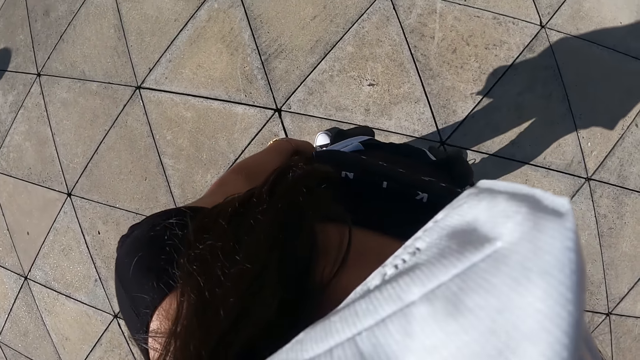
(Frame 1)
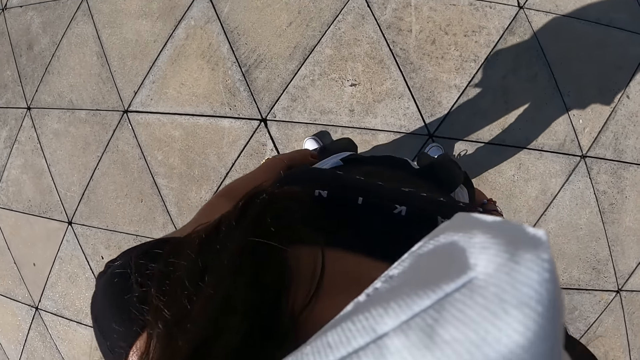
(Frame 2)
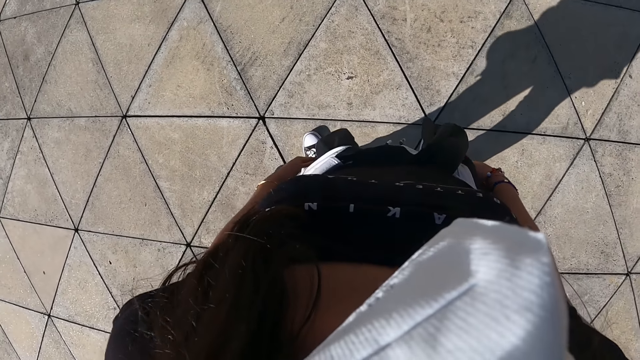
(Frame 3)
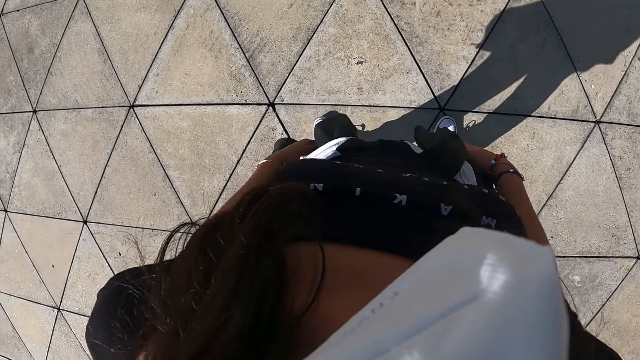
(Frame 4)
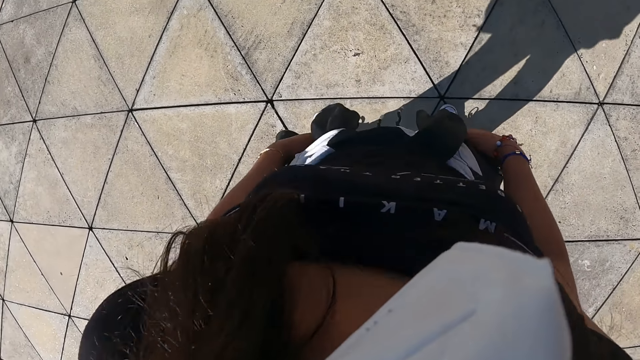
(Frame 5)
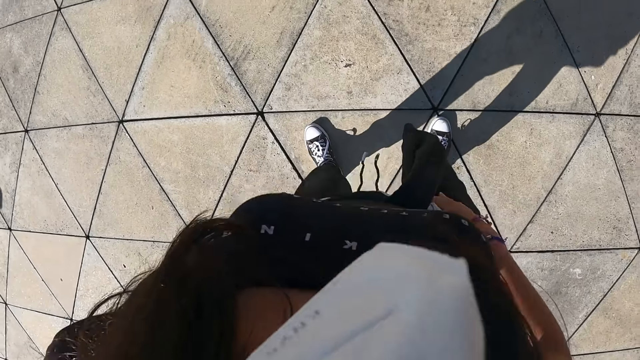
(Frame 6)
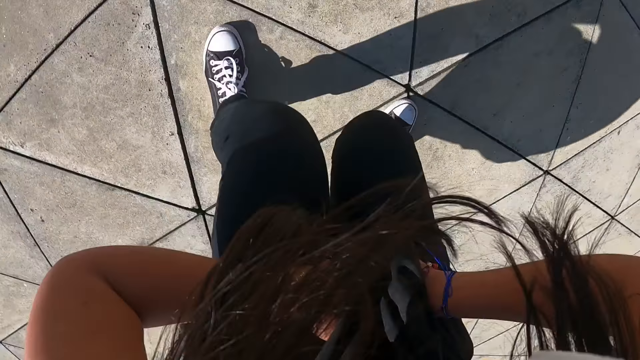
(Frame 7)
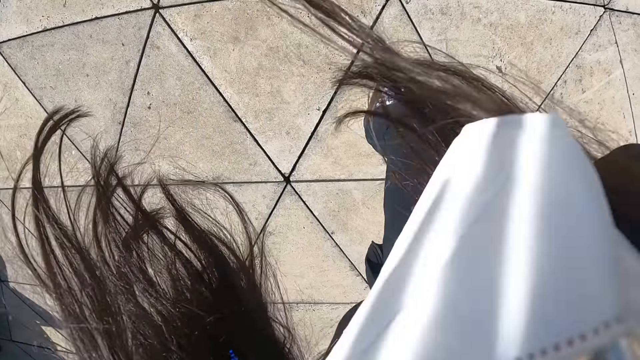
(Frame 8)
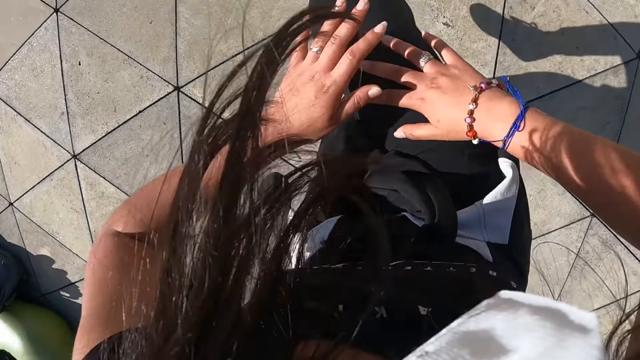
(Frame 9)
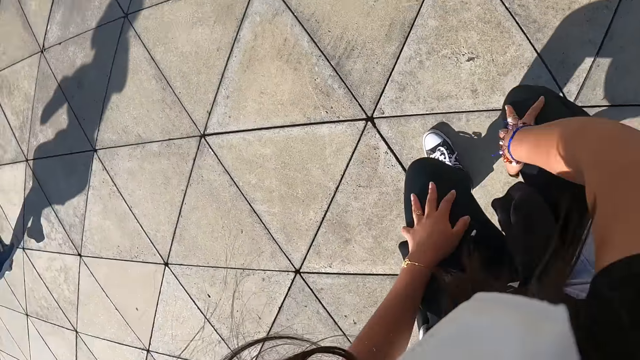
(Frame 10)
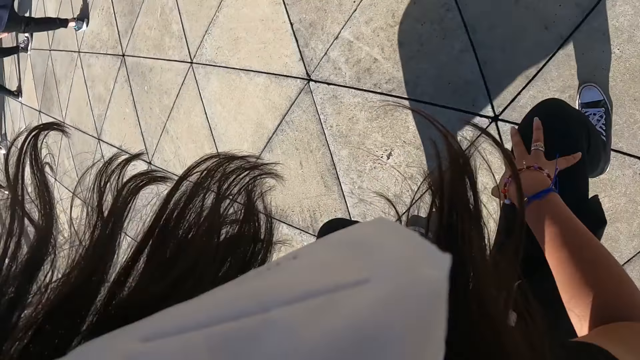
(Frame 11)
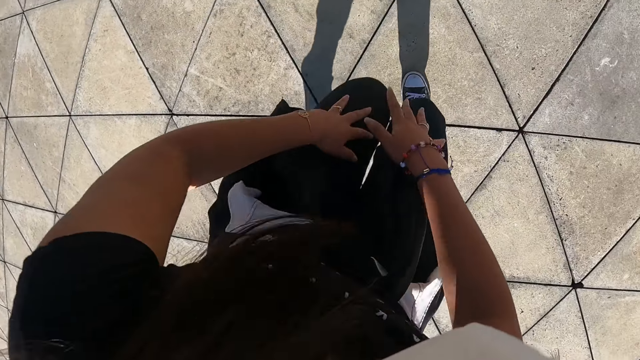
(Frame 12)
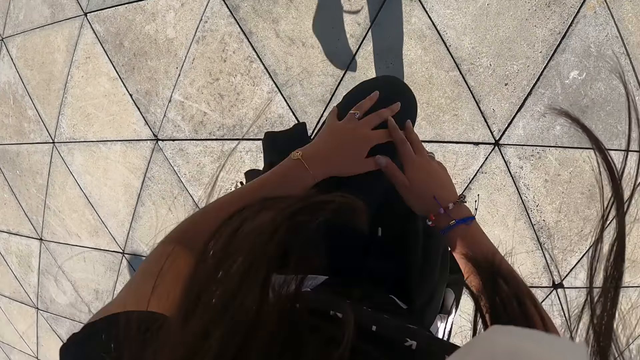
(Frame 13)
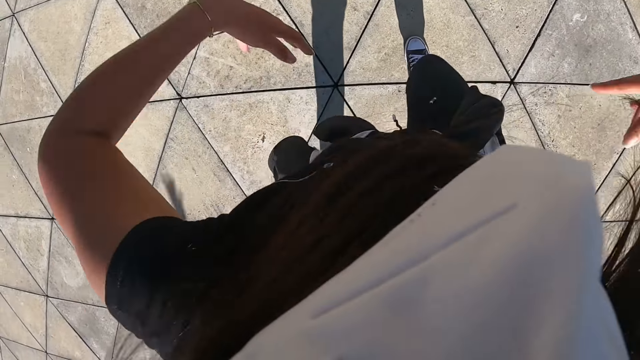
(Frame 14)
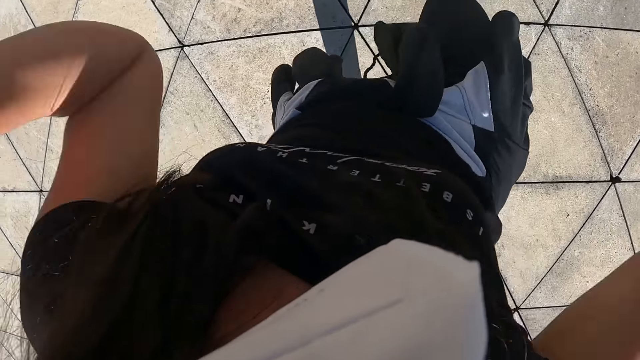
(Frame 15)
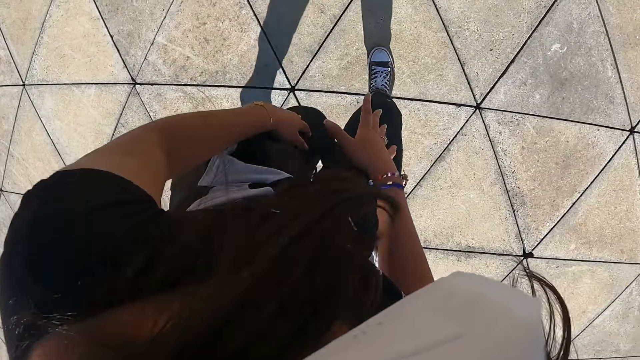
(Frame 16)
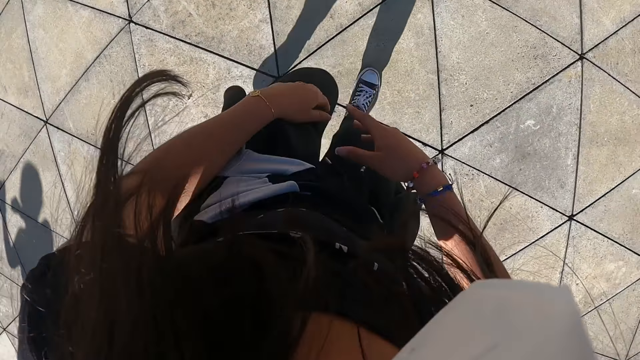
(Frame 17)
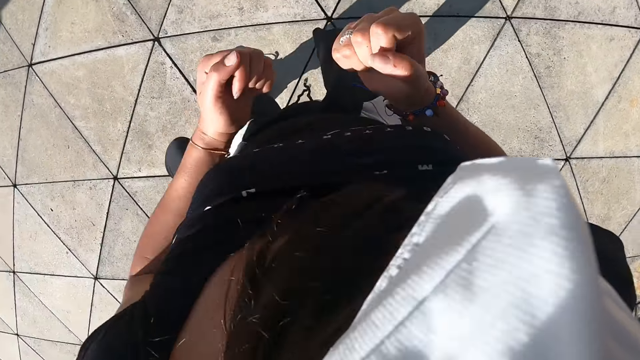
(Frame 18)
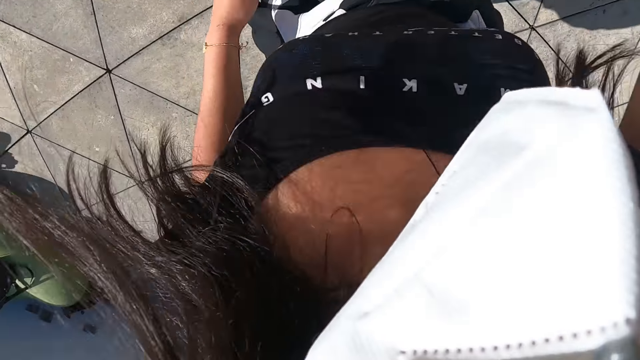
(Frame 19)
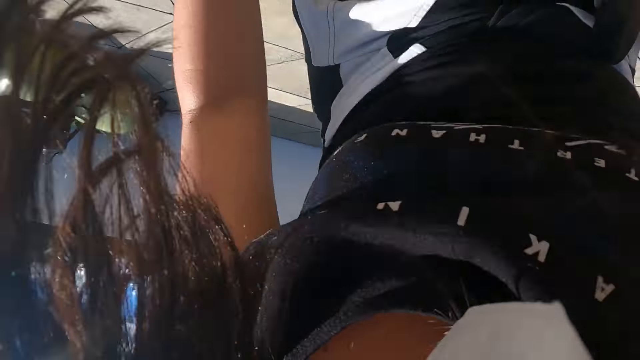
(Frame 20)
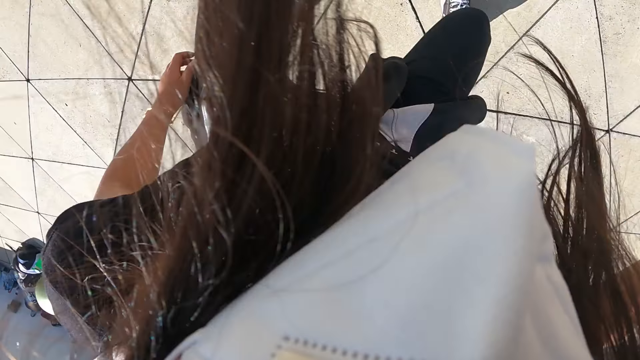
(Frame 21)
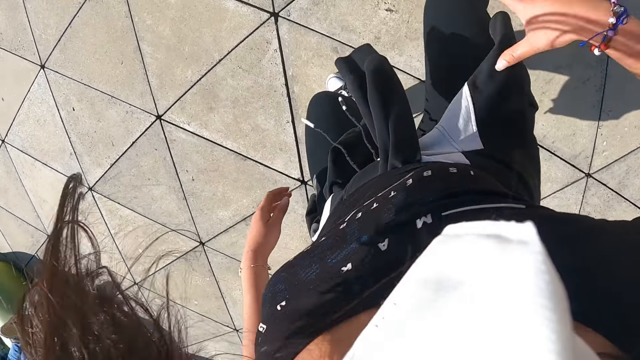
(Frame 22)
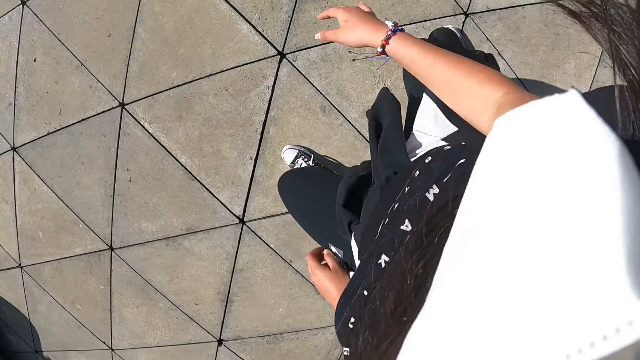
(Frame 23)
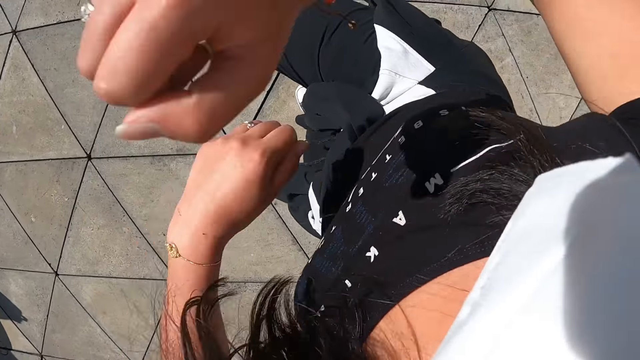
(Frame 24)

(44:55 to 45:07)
The camera wearer dances.

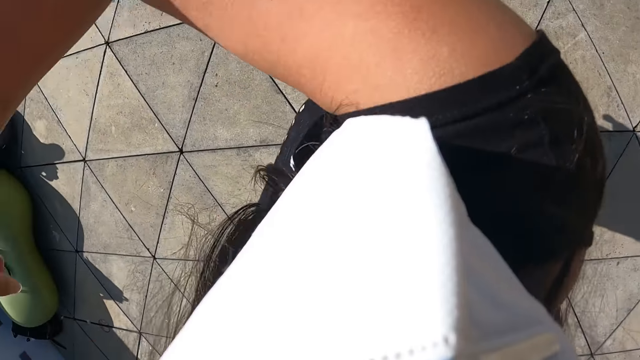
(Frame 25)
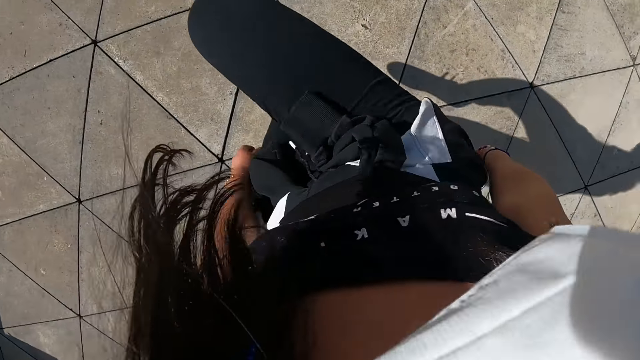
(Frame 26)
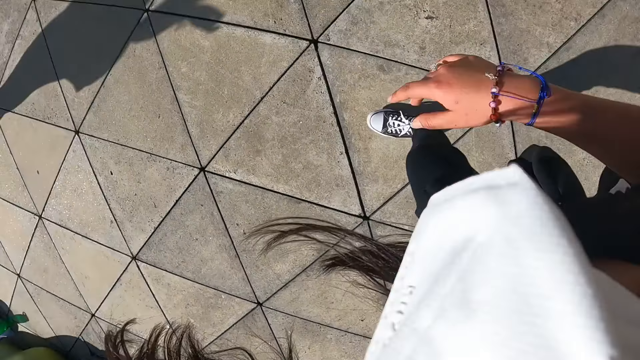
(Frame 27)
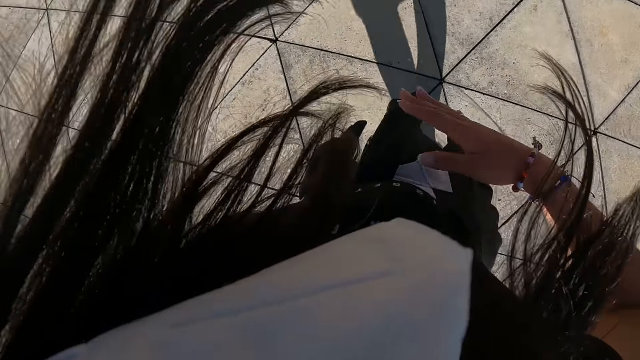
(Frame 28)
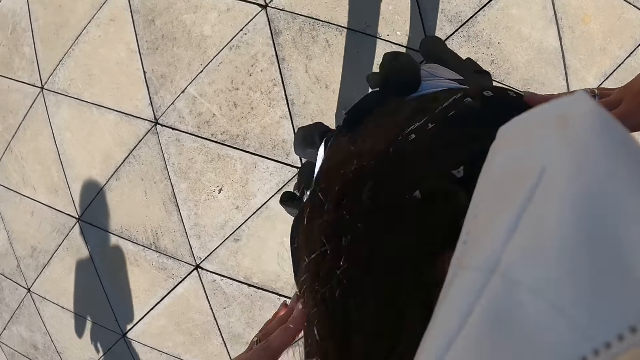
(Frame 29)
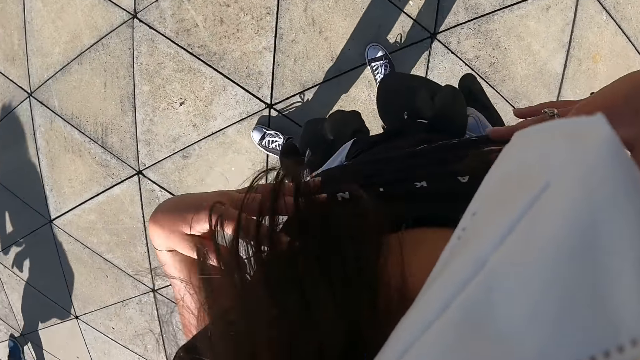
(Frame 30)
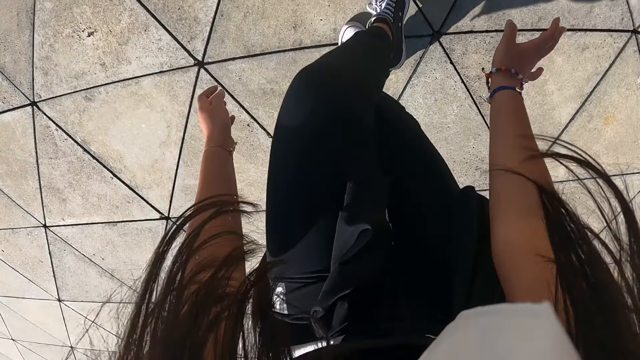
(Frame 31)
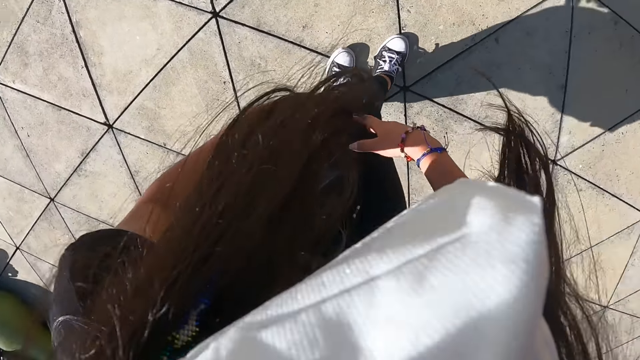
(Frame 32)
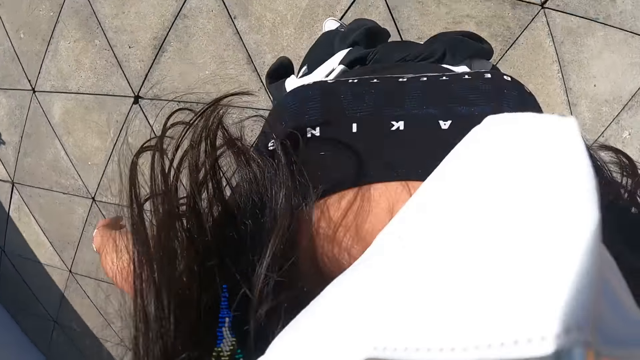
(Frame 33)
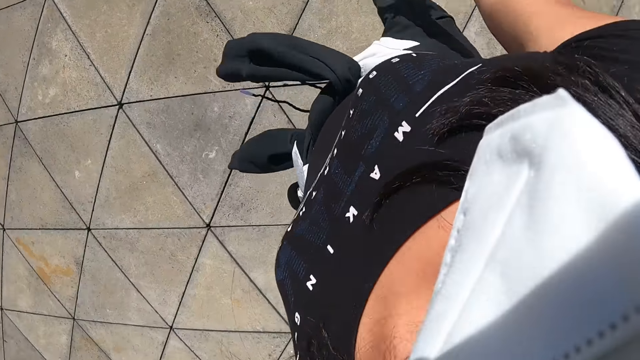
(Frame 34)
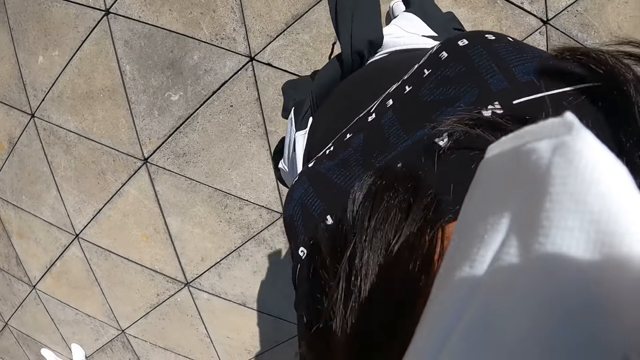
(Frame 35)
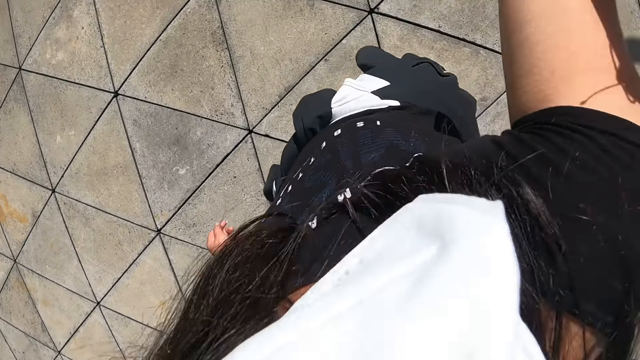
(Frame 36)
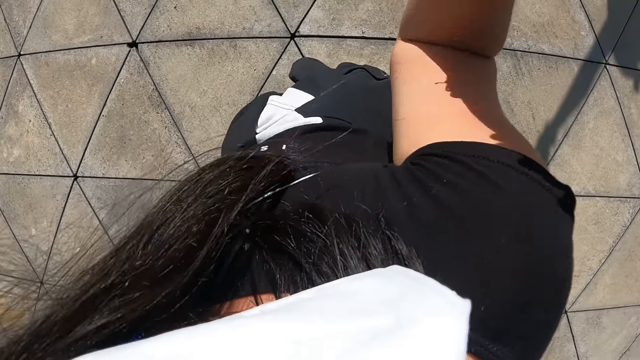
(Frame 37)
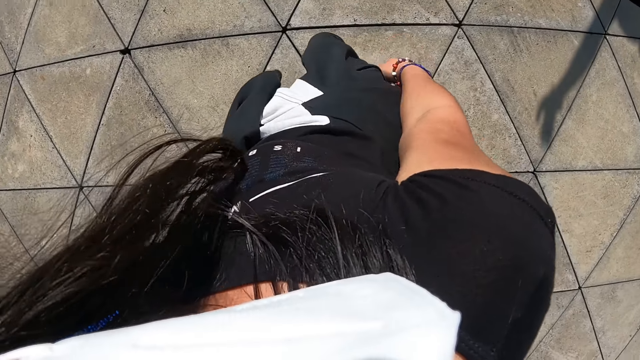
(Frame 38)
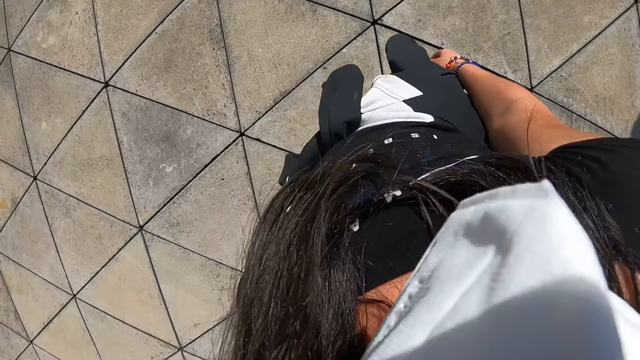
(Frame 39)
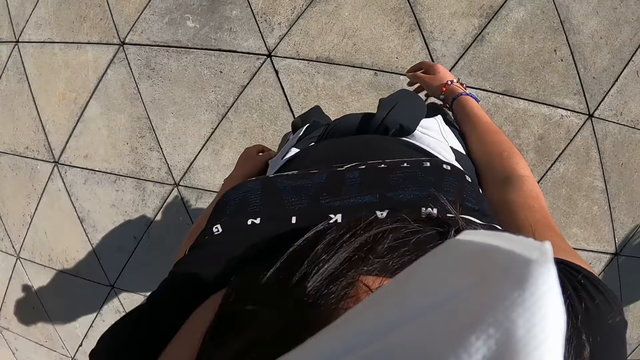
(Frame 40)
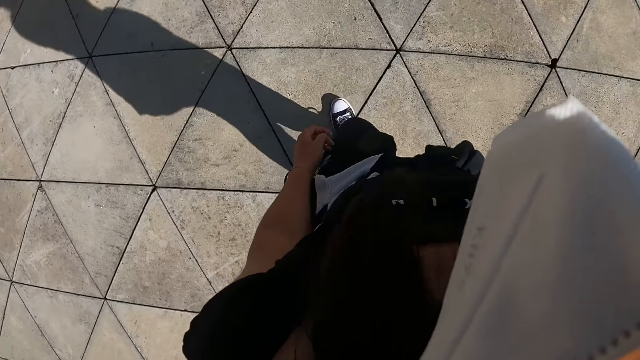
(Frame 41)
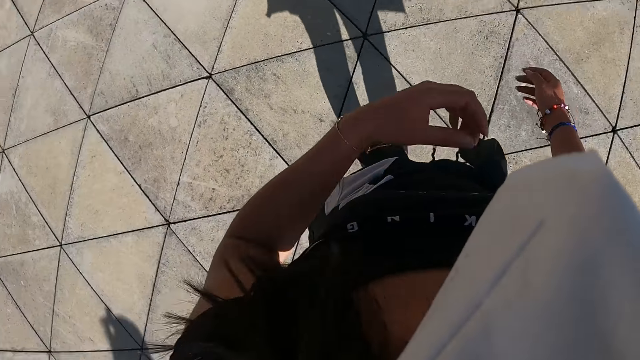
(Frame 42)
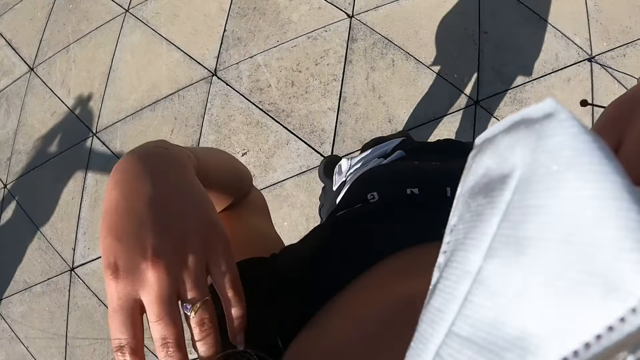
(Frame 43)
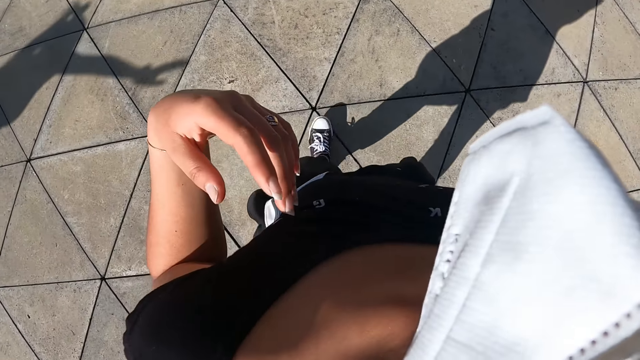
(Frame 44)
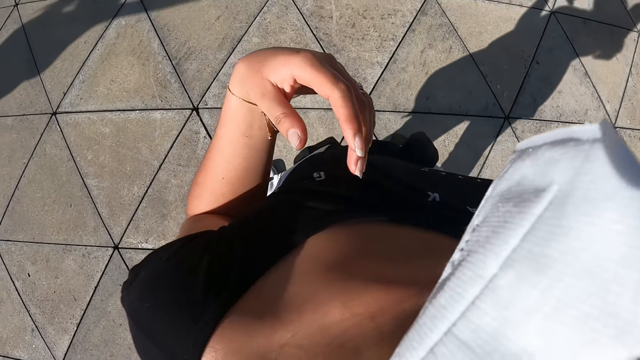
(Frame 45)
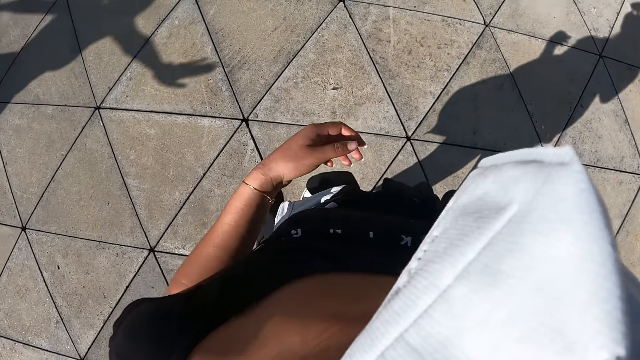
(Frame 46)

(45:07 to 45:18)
The camera wearer ties the sweater. She stands. She adjusts her hair with her left hand.
